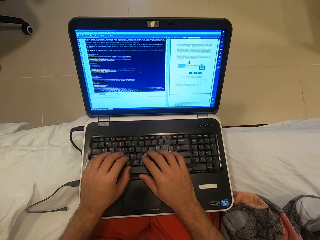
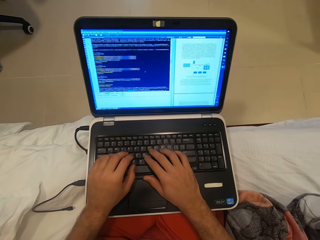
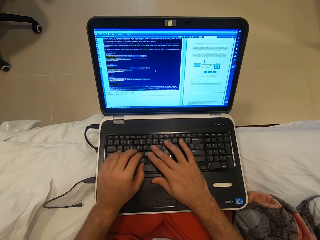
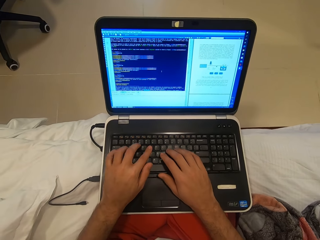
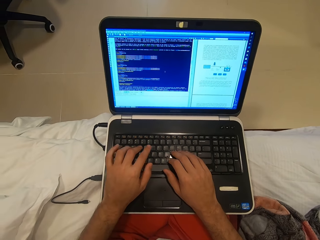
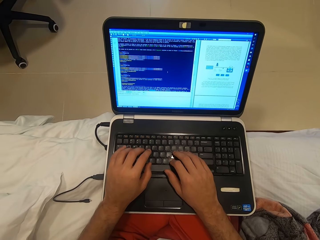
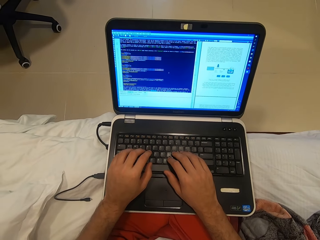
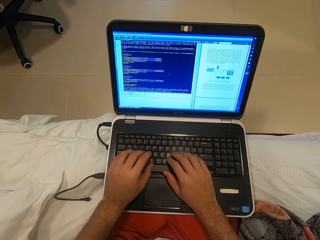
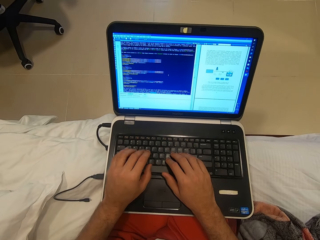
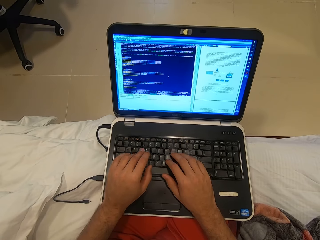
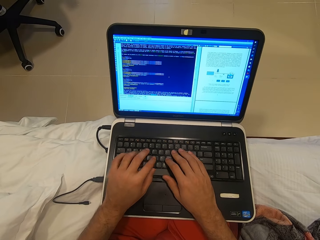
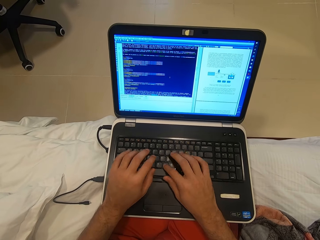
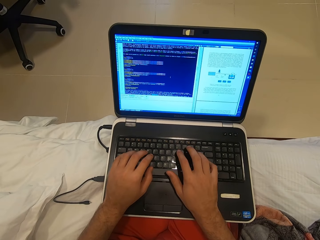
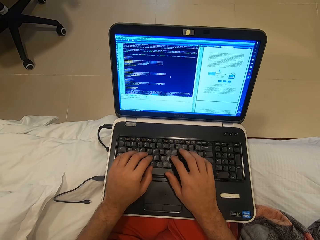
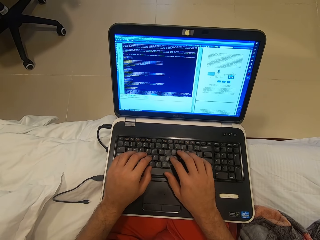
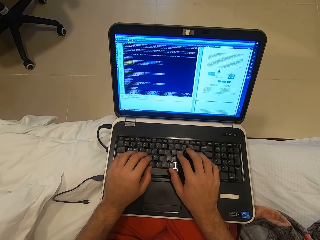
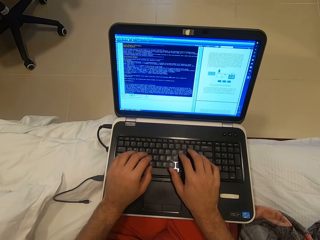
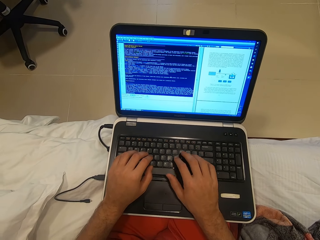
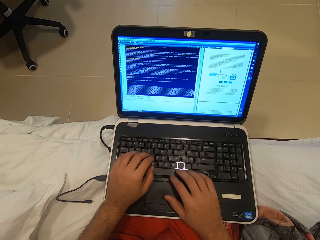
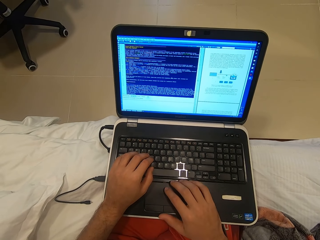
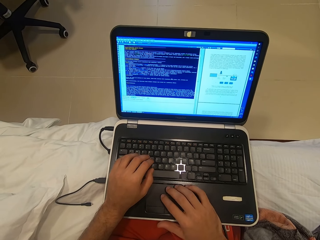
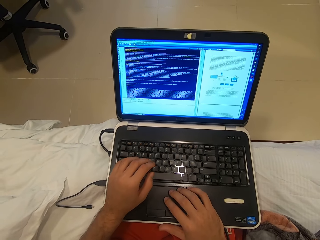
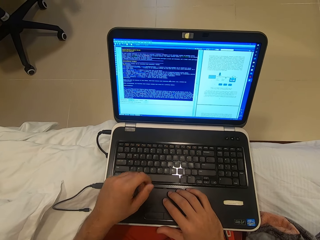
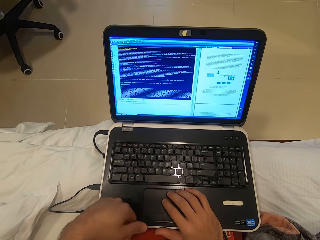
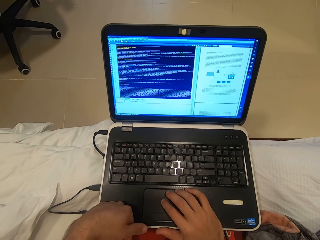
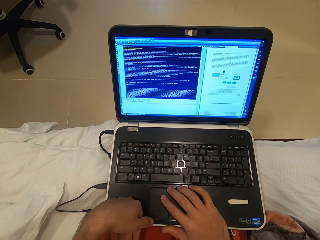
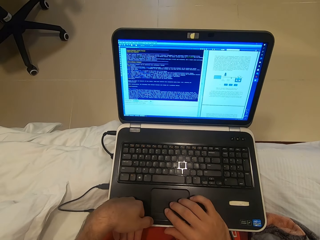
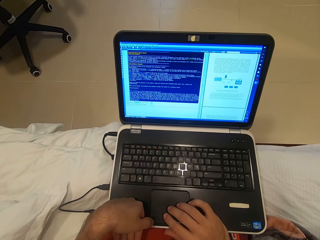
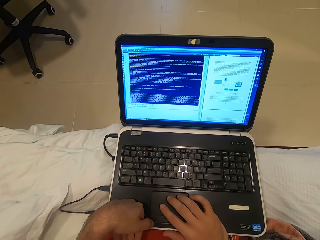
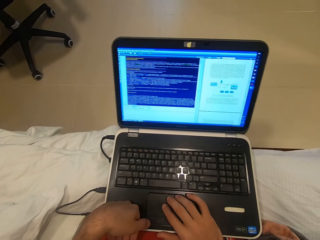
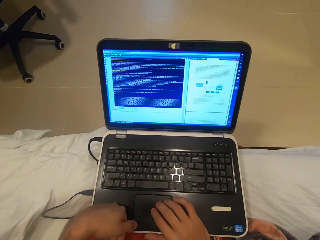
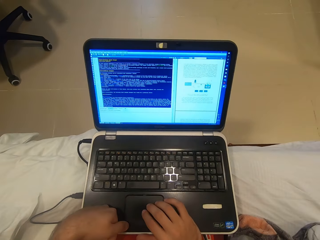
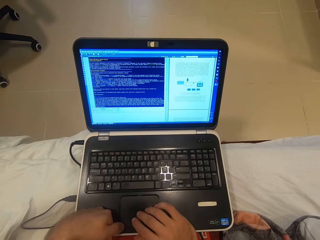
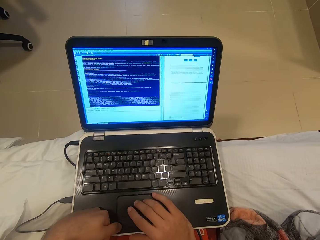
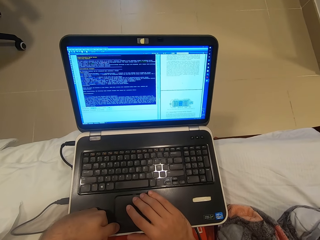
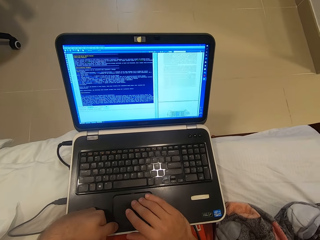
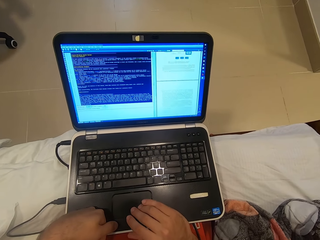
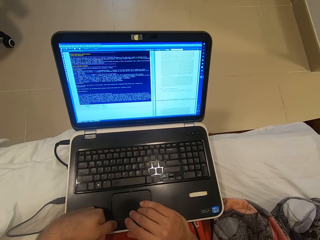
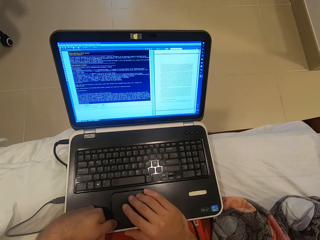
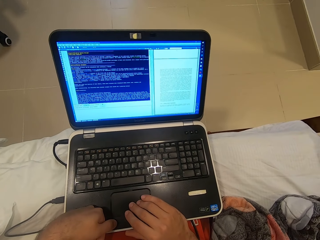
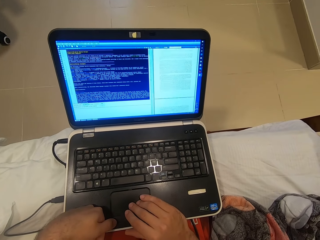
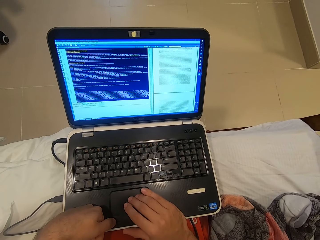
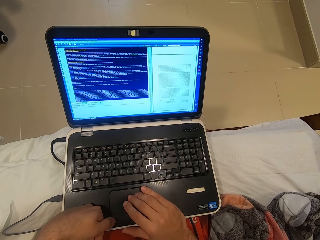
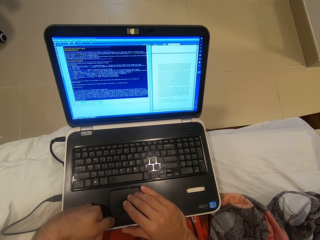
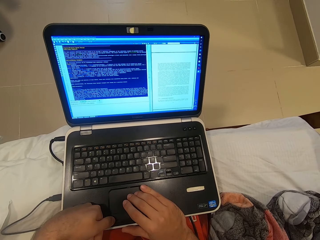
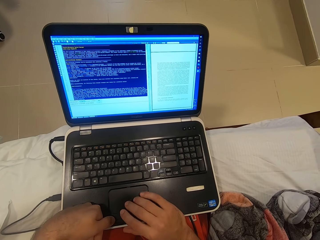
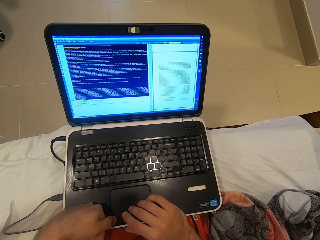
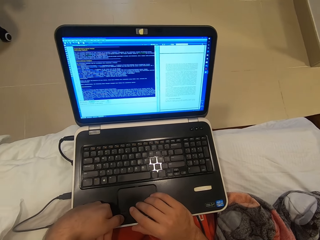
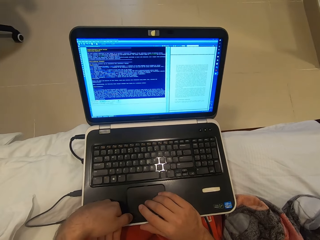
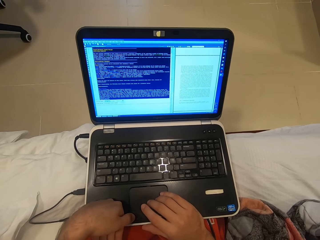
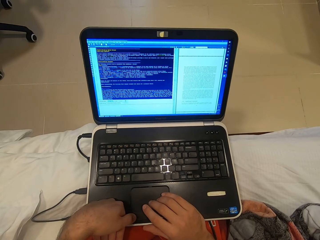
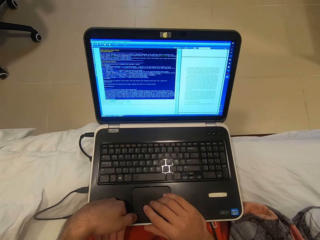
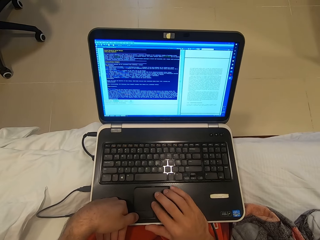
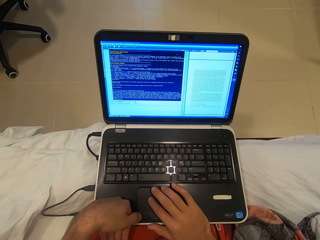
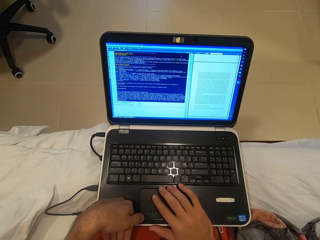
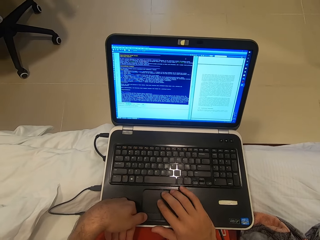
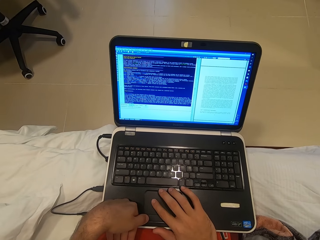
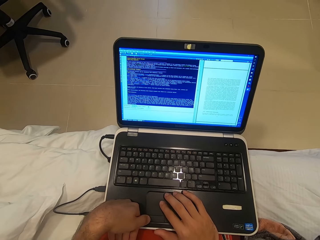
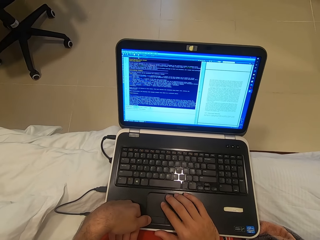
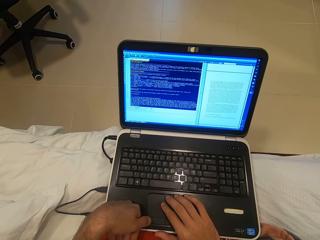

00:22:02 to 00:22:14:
The camera wearer scrolls on the laptop track pad with his right hand. He clicks on the laptop track pad with his left hand.

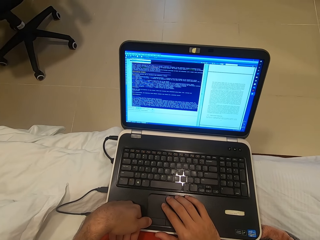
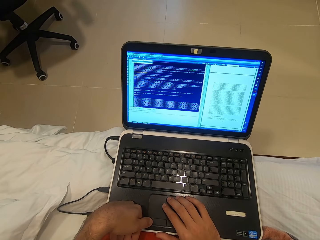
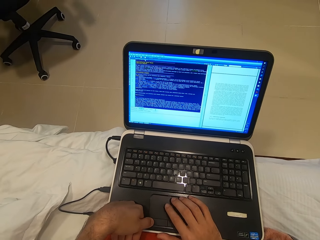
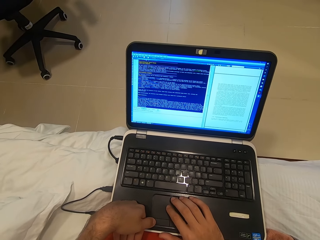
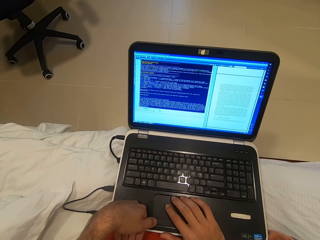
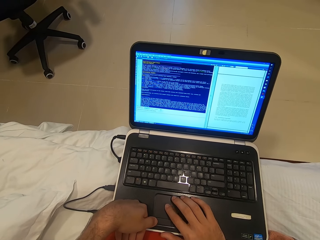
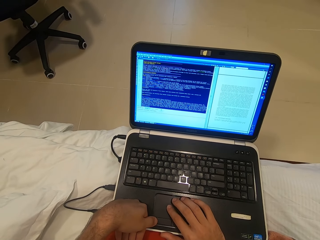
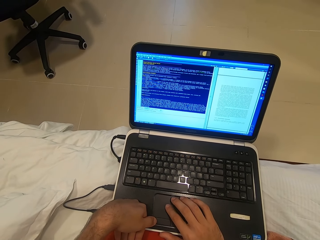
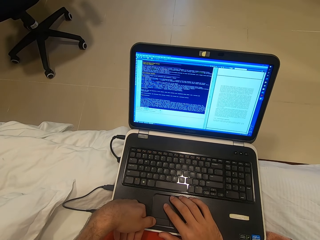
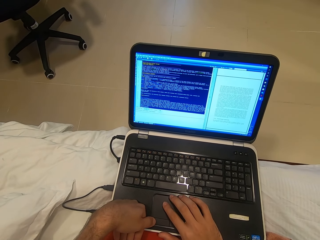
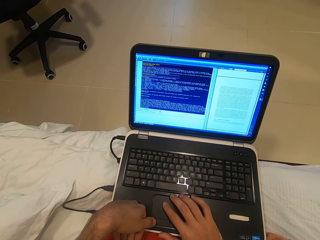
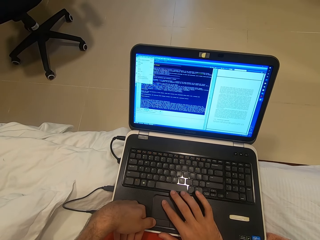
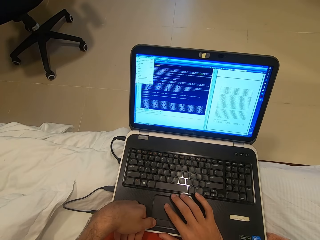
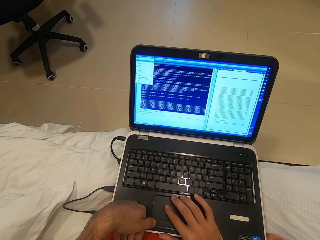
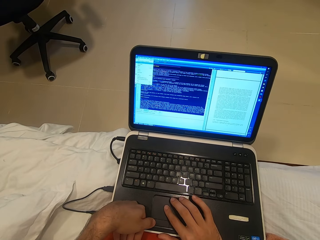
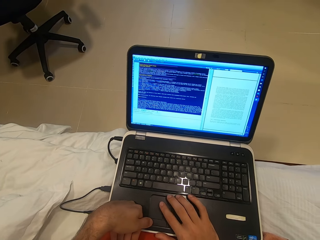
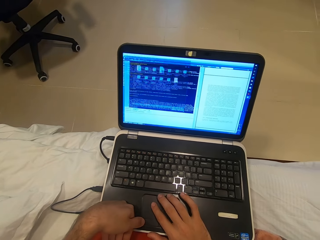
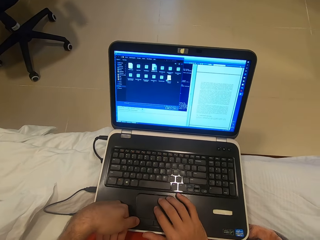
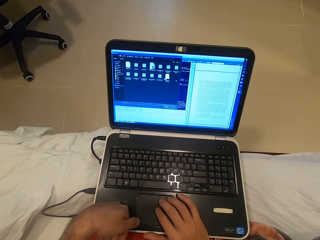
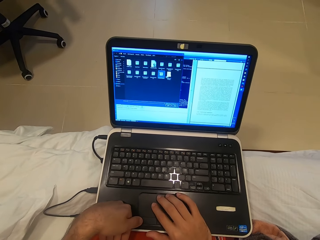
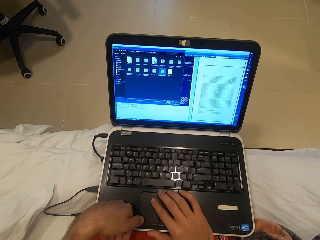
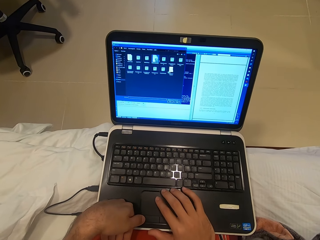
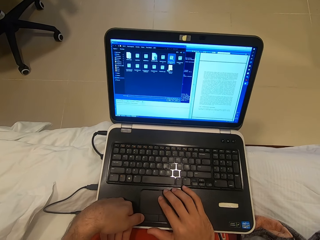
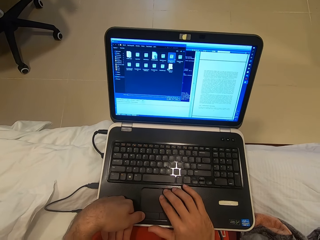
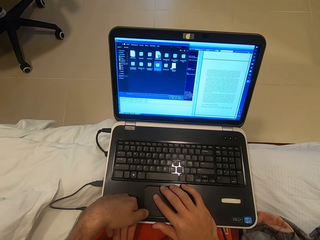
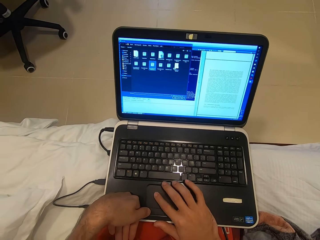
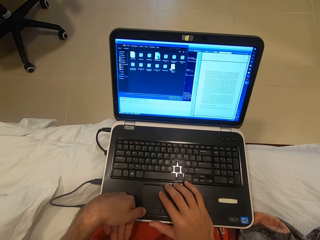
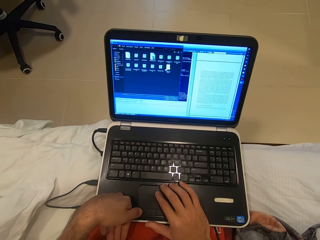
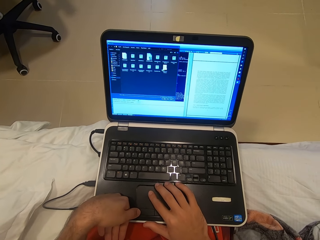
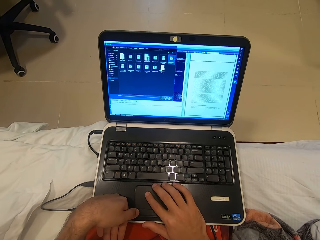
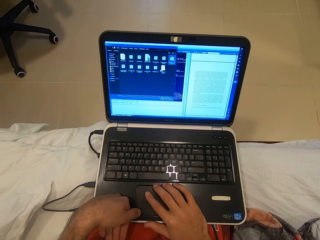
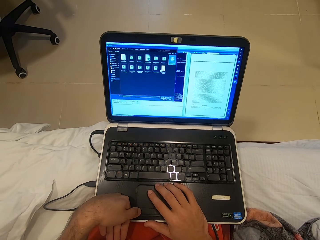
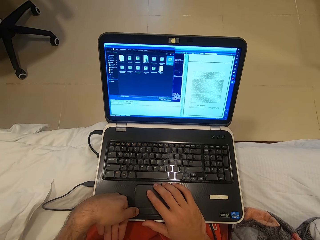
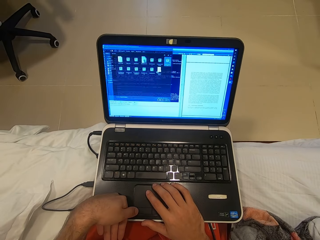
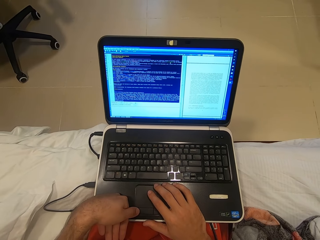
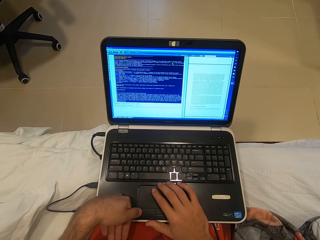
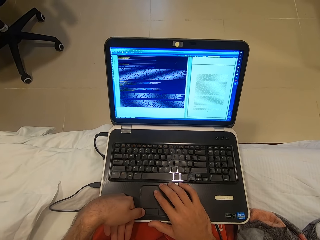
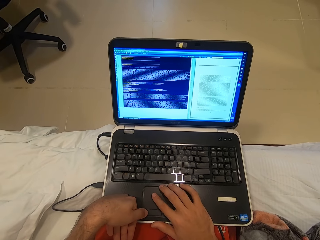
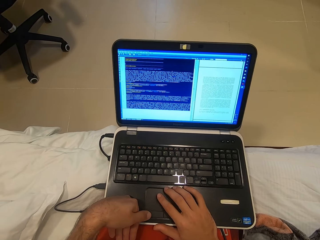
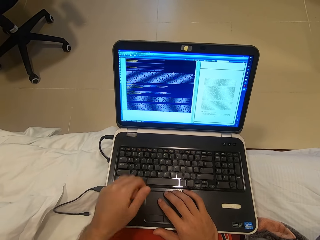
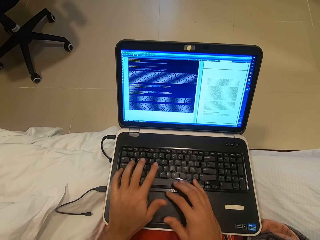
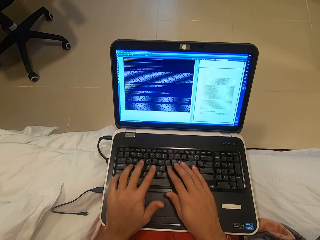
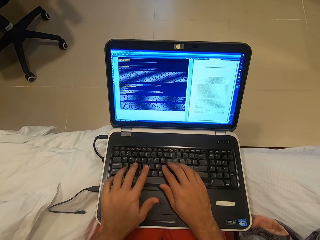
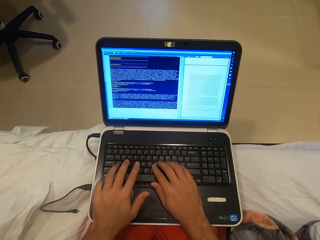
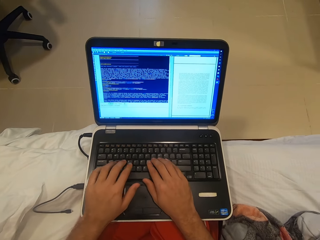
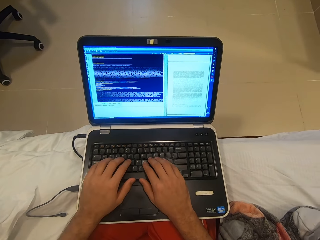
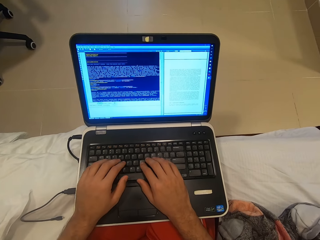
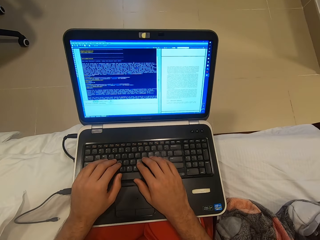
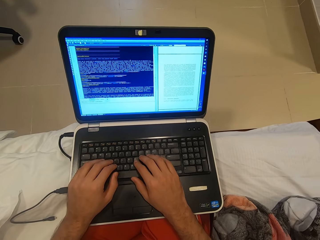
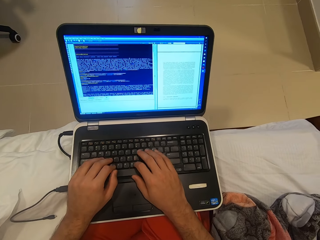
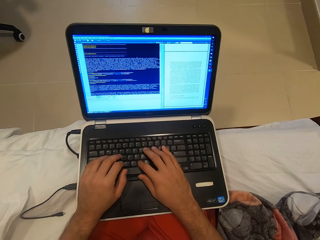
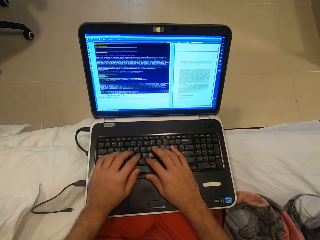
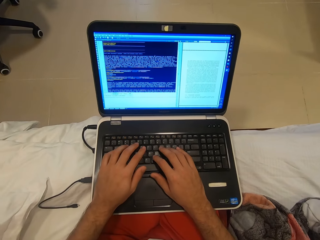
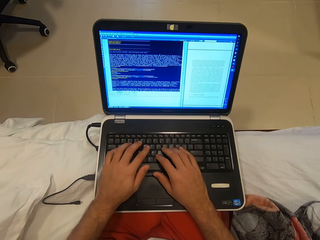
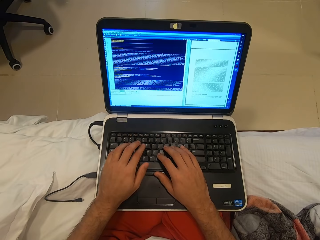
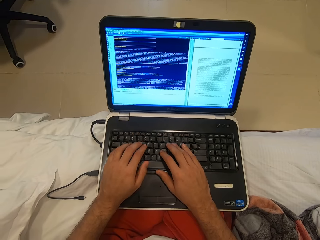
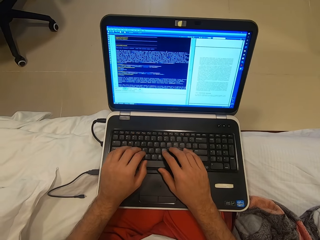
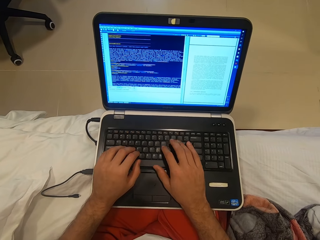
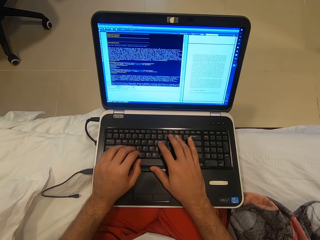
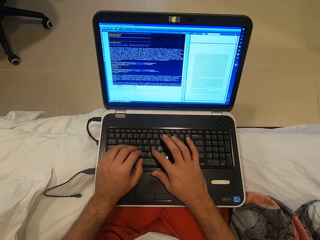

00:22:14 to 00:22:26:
The camera wearer types on the laptop keyboard with both hands.
